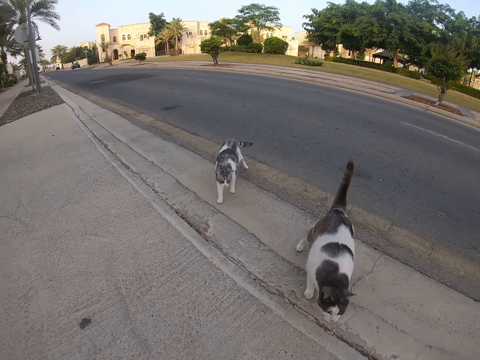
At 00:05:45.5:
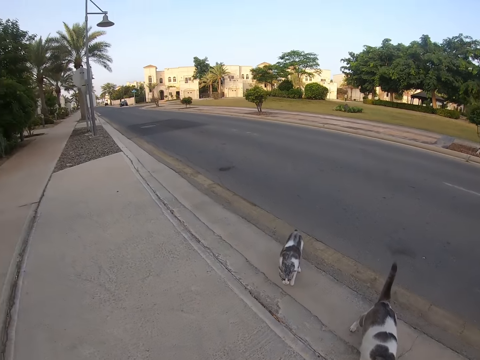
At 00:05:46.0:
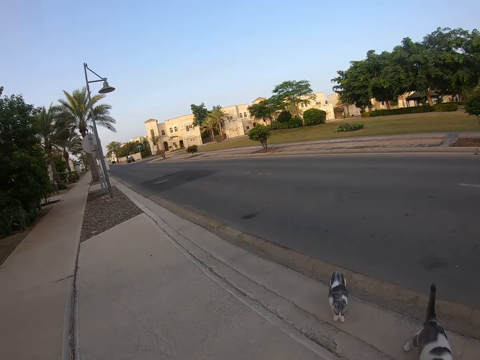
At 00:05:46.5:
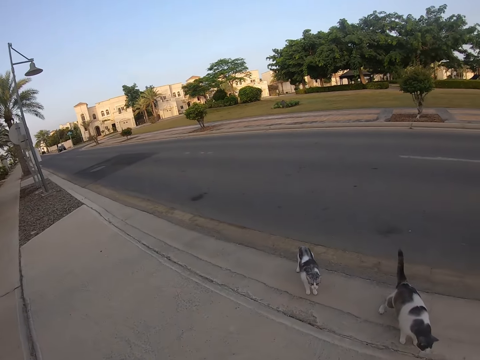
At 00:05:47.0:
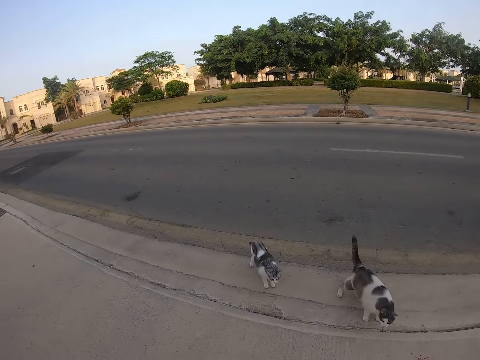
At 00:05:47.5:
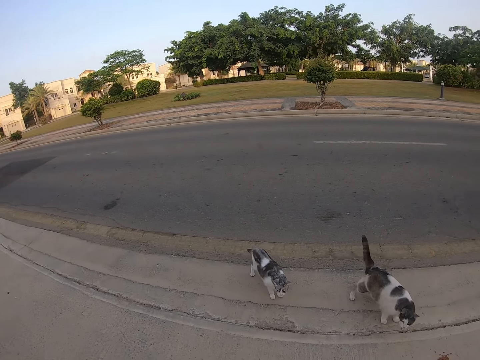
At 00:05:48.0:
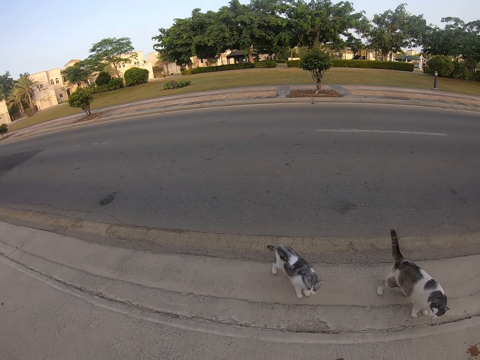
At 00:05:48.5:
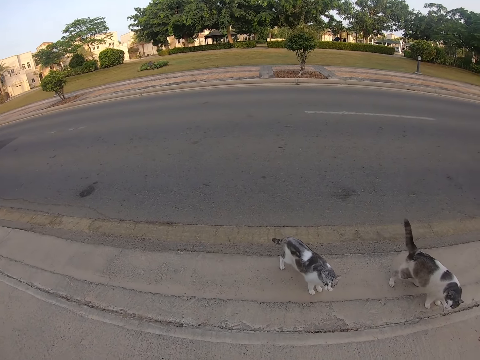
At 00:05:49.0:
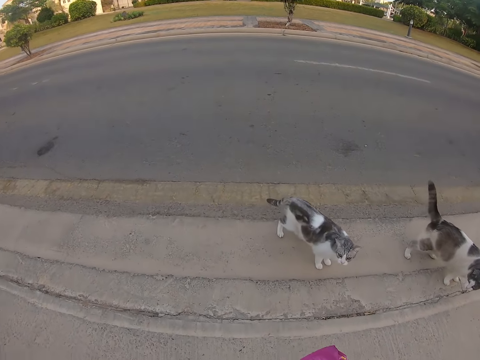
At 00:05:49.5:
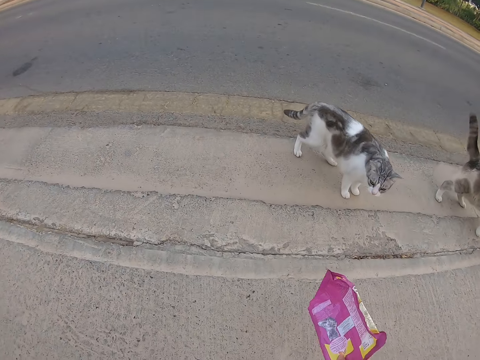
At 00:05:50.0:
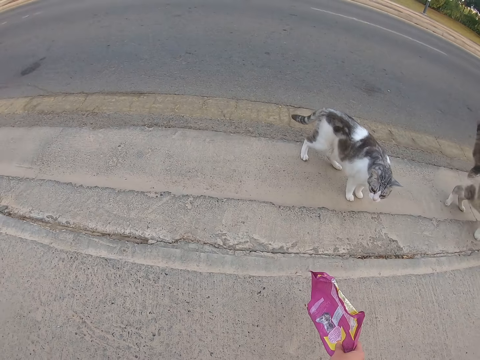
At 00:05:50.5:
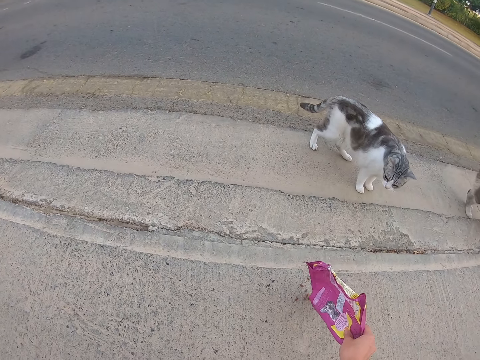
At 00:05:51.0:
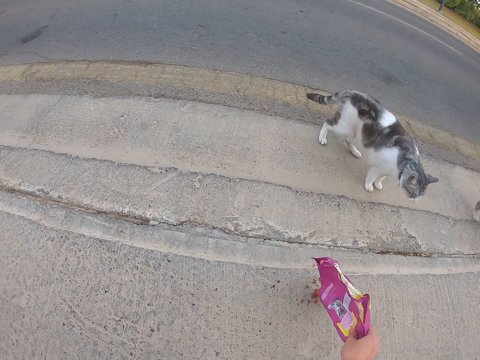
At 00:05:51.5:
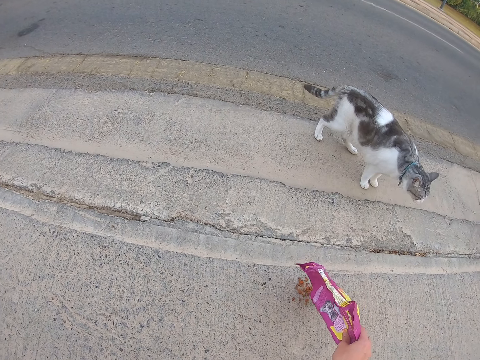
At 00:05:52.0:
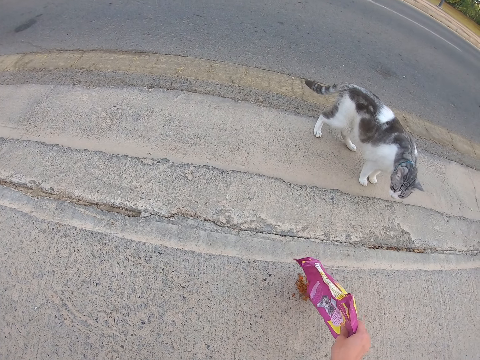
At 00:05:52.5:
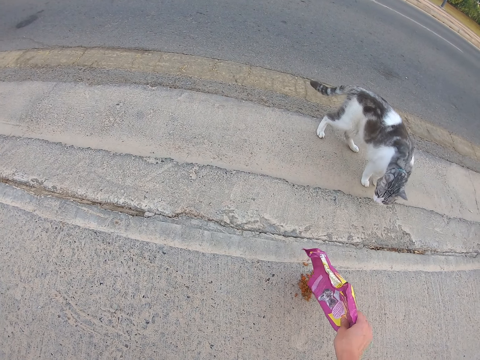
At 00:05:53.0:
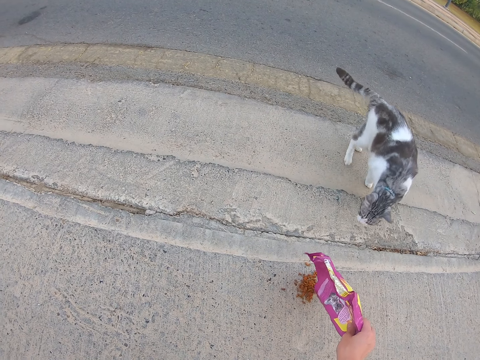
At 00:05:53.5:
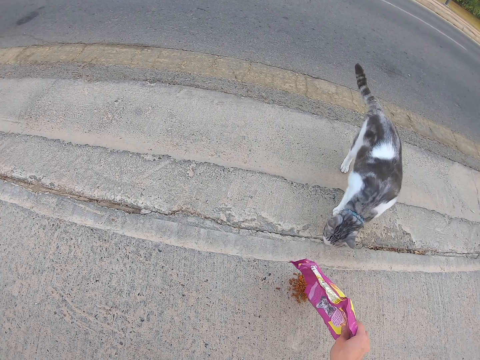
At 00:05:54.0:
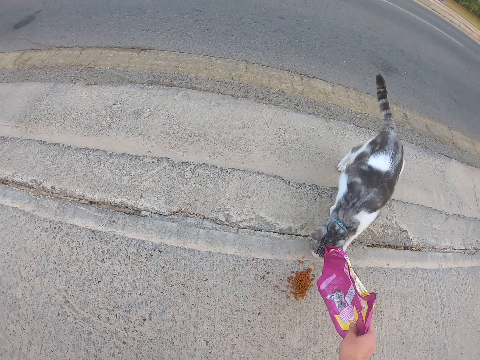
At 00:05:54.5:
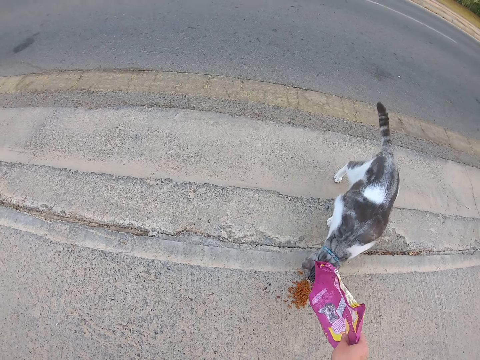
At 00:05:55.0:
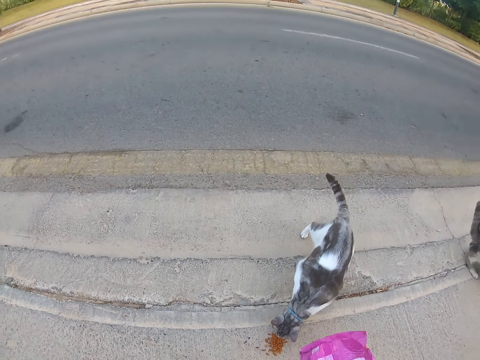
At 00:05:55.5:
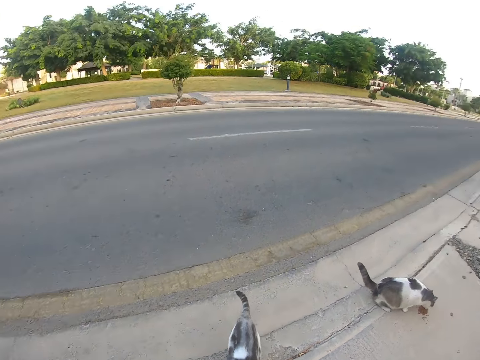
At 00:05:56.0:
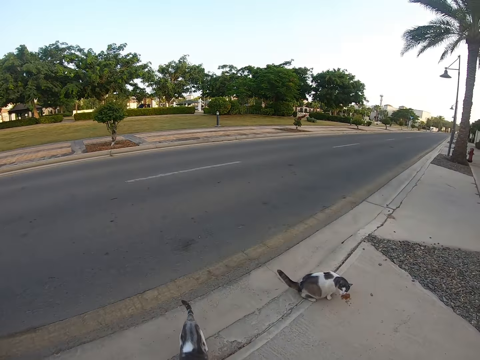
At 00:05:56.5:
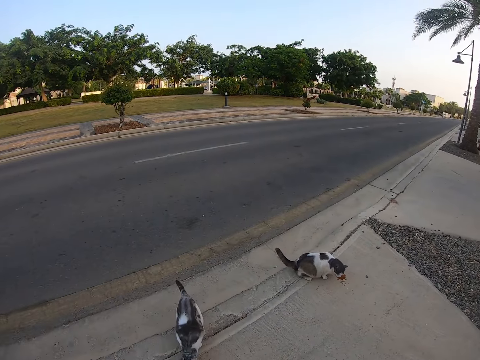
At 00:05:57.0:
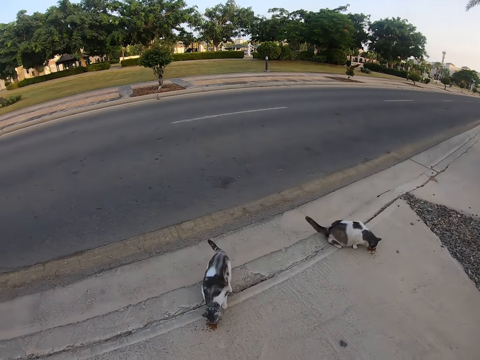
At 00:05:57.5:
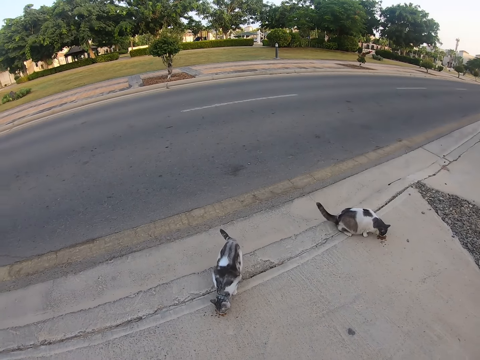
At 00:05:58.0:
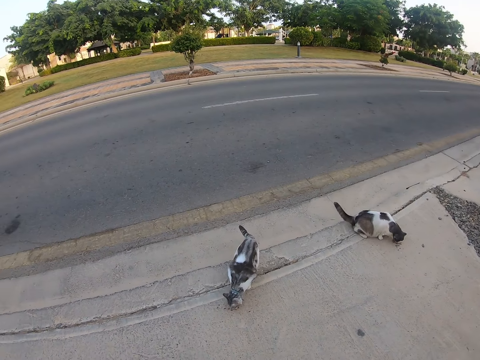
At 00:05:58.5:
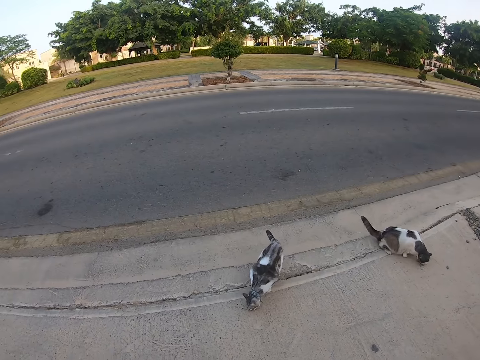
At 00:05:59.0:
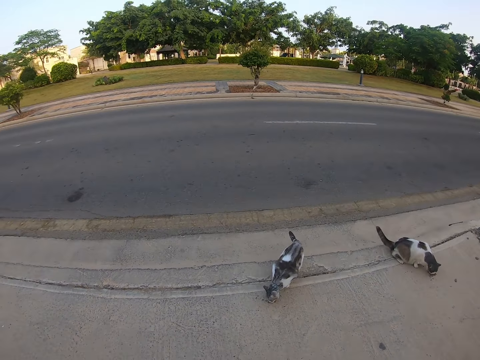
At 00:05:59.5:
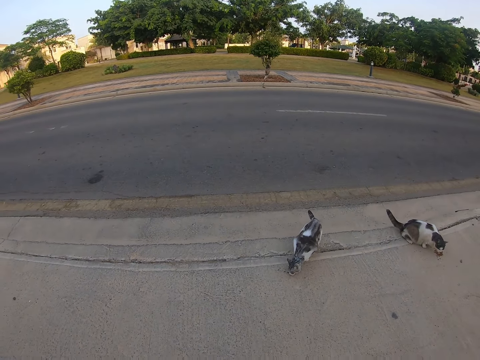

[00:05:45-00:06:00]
The camera wearer looks around. They pour food on the ground. They look around.

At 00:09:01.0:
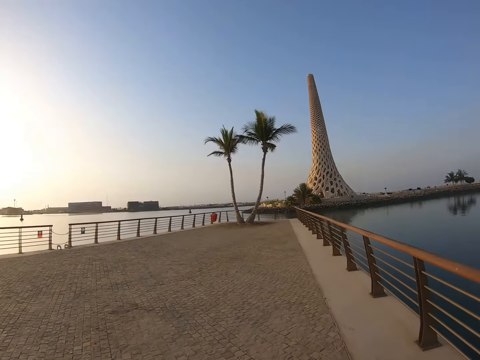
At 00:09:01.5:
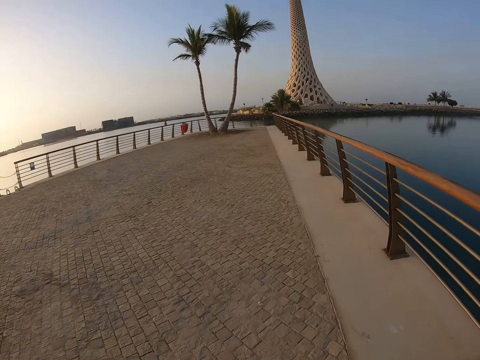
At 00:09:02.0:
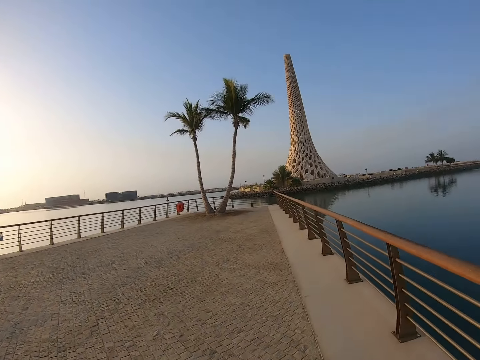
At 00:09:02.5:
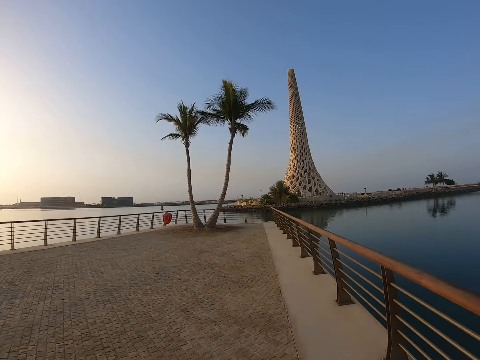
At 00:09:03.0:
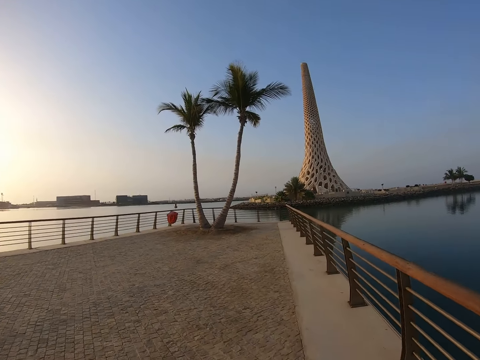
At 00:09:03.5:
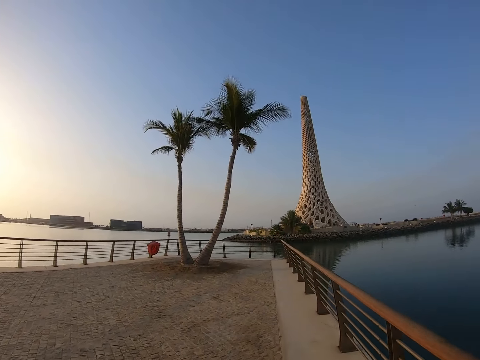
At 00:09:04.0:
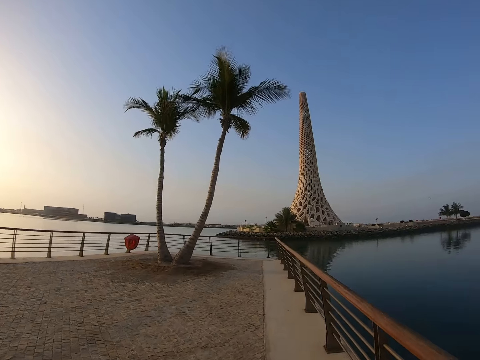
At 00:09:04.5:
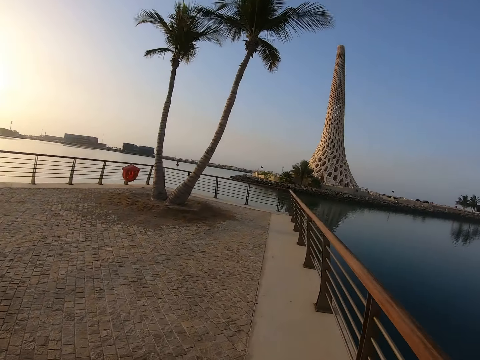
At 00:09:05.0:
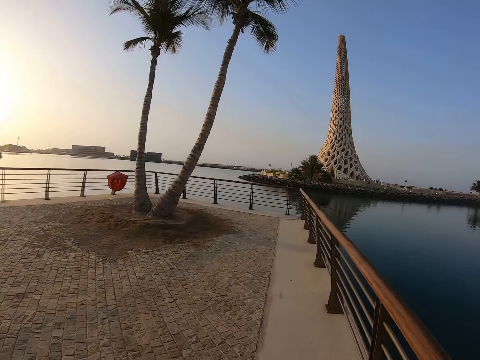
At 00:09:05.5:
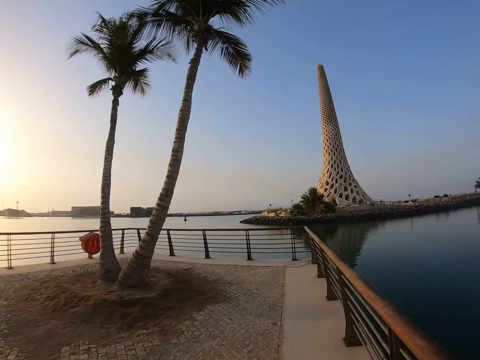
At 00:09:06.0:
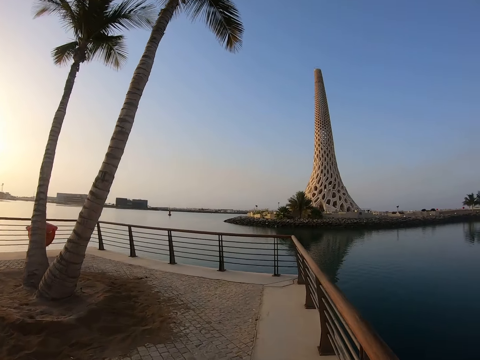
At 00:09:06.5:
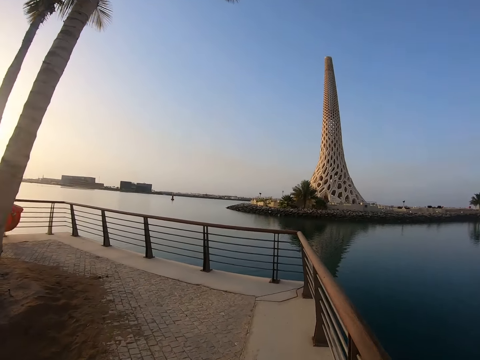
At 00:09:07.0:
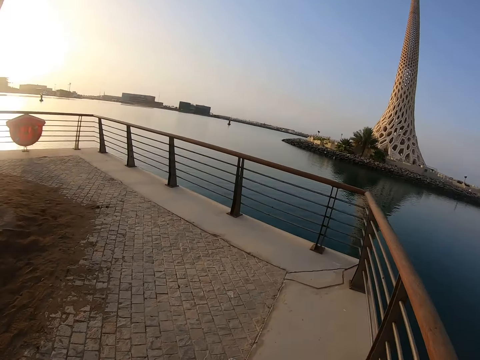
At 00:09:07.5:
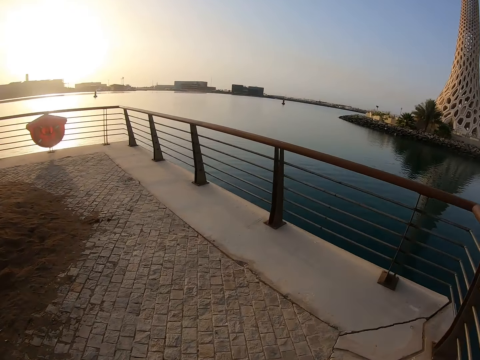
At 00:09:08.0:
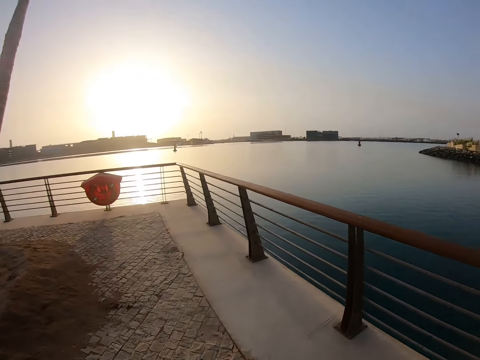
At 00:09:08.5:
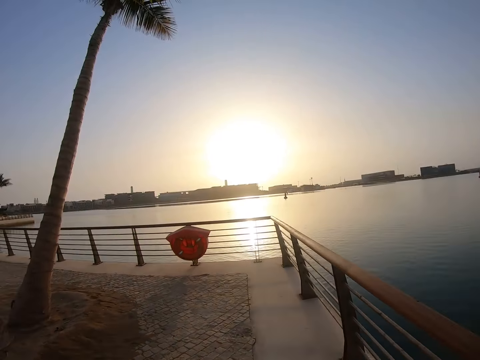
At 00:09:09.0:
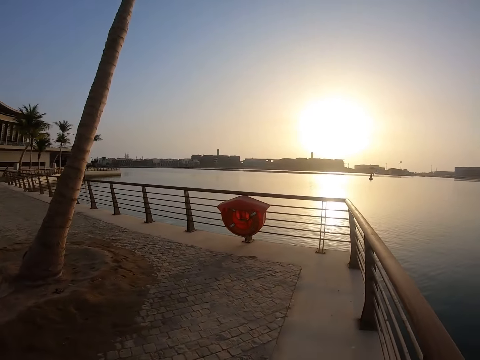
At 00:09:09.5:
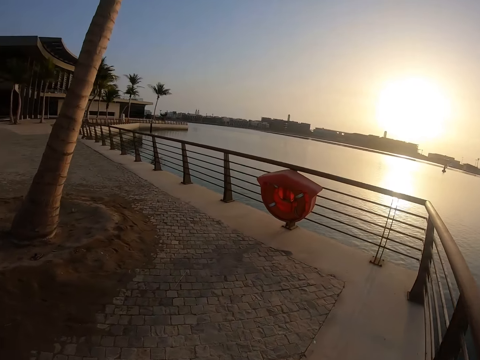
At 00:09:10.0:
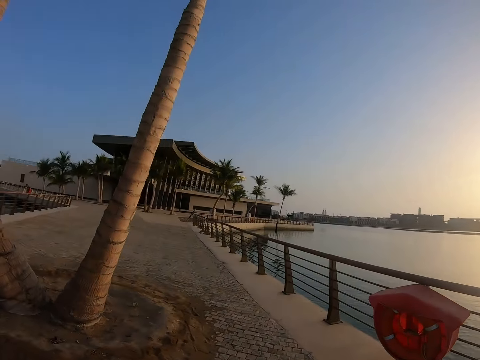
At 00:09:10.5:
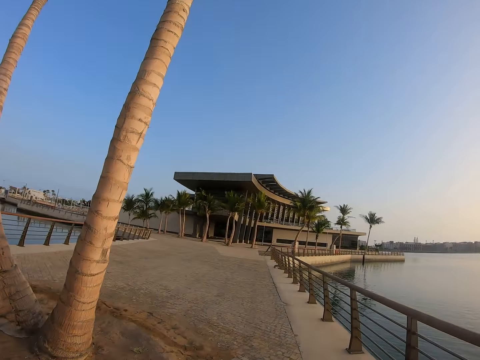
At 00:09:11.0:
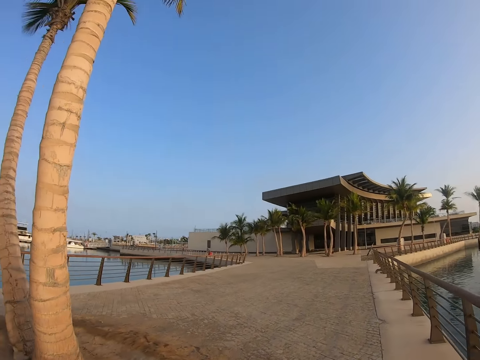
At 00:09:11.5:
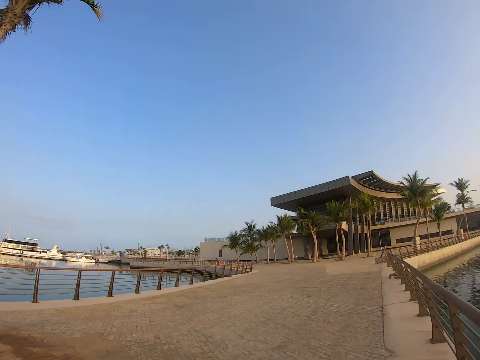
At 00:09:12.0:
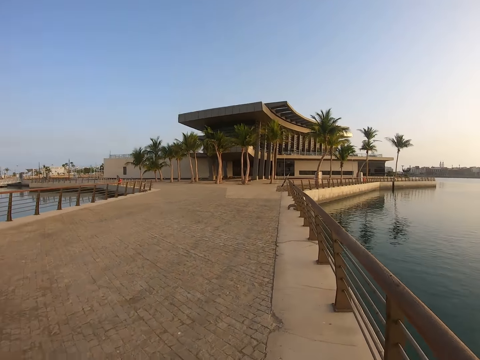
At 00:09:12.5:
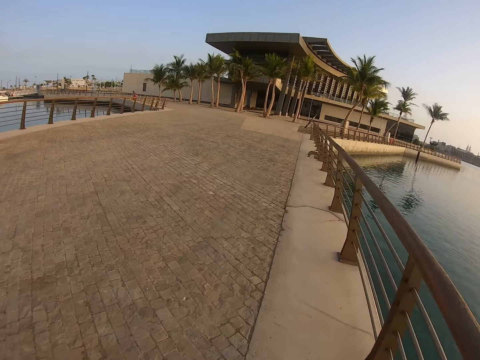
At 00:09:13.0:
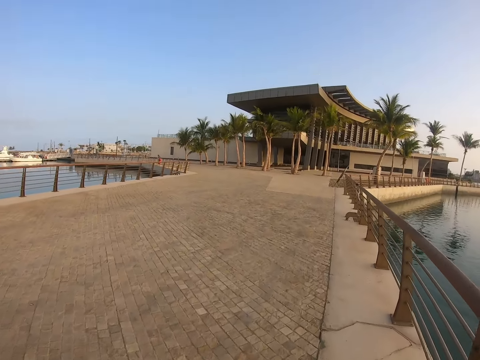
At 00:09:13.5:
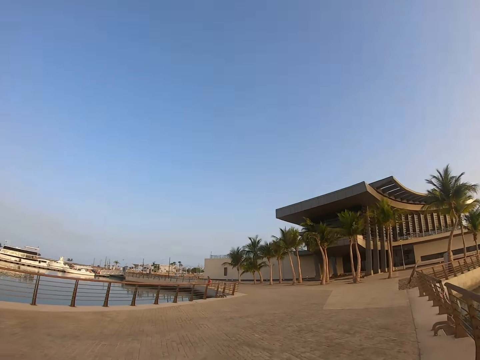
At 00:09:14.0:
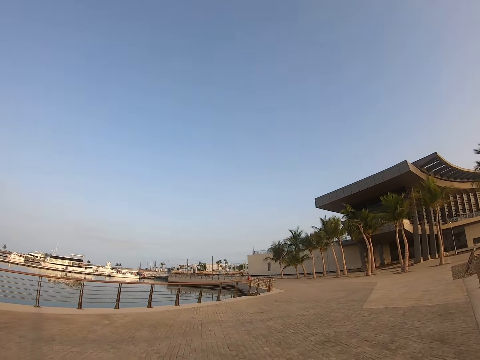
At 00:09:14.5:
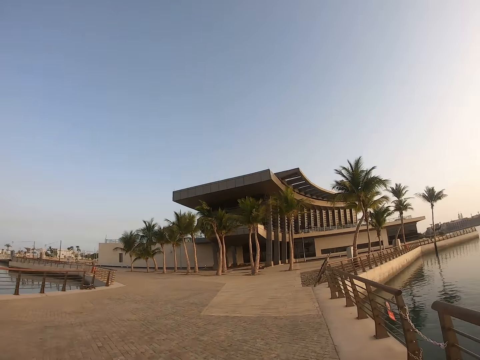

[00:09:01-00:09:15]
The camera wearer runs on the road. They look around. They turn around. They look around. They run on the road. They turn around. They run on the road.
